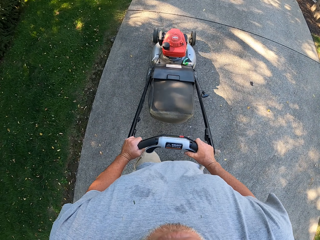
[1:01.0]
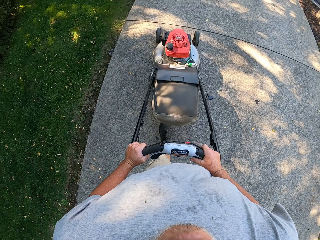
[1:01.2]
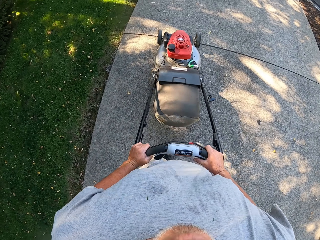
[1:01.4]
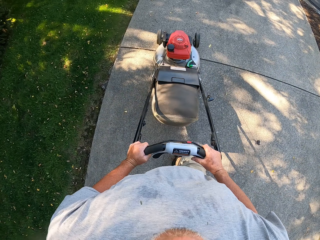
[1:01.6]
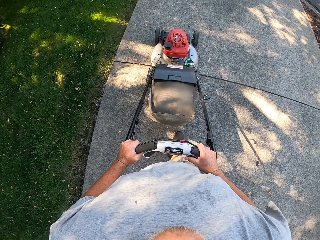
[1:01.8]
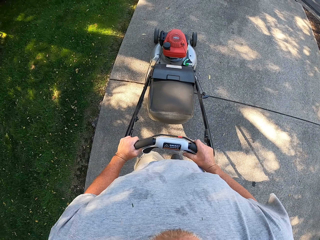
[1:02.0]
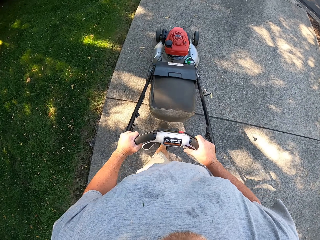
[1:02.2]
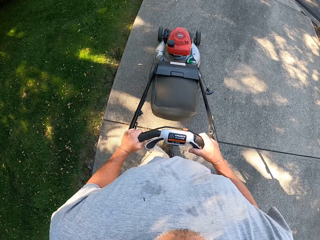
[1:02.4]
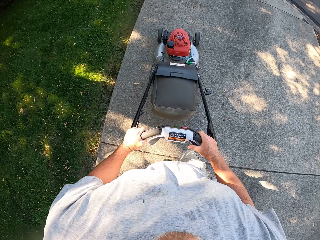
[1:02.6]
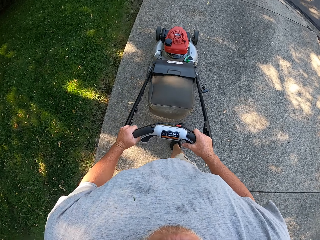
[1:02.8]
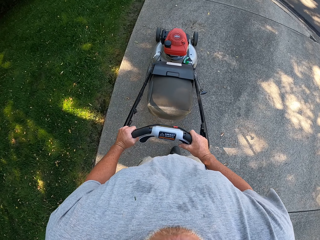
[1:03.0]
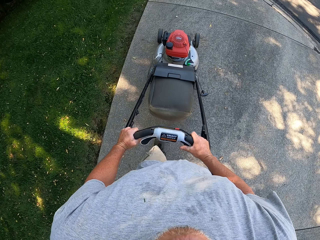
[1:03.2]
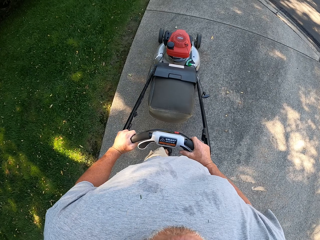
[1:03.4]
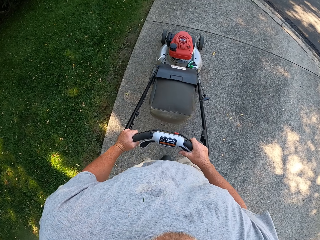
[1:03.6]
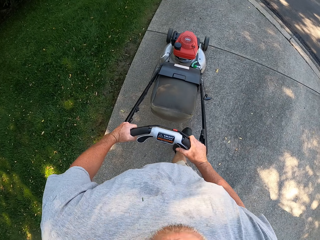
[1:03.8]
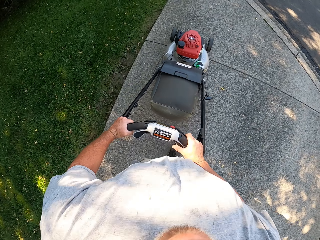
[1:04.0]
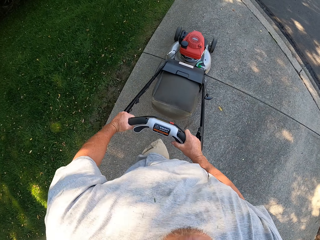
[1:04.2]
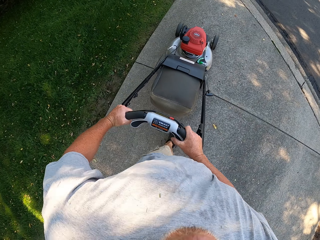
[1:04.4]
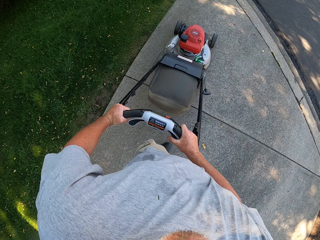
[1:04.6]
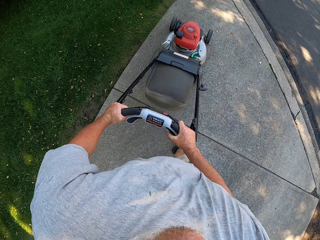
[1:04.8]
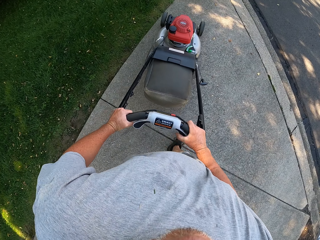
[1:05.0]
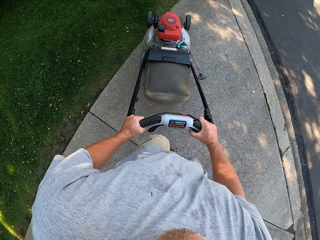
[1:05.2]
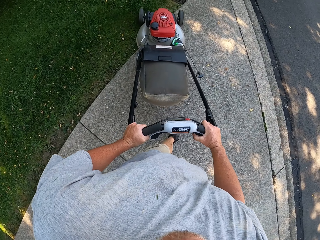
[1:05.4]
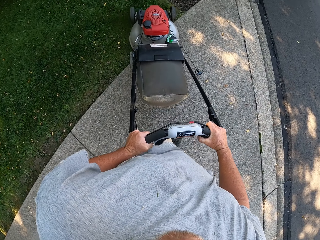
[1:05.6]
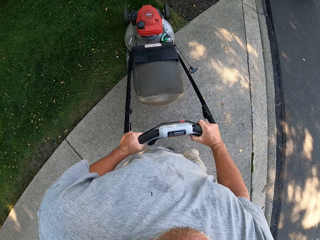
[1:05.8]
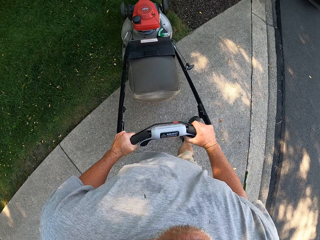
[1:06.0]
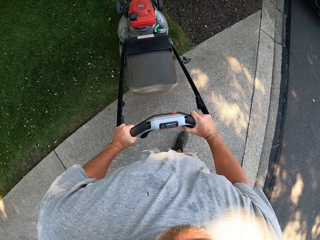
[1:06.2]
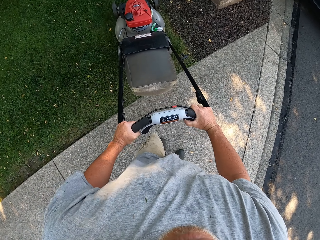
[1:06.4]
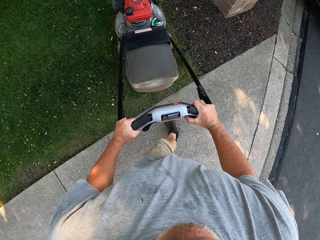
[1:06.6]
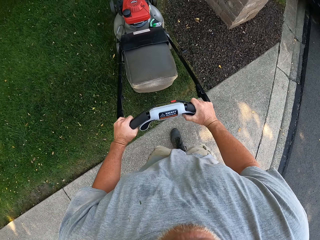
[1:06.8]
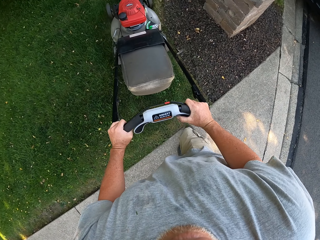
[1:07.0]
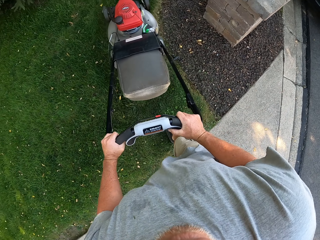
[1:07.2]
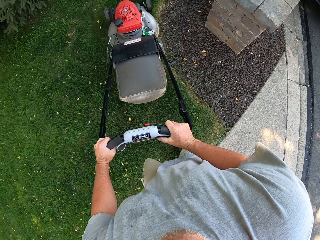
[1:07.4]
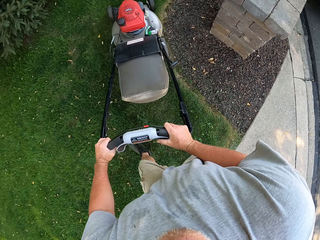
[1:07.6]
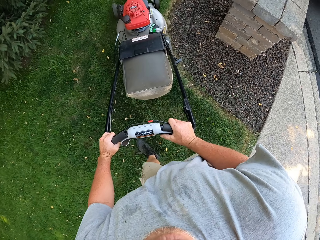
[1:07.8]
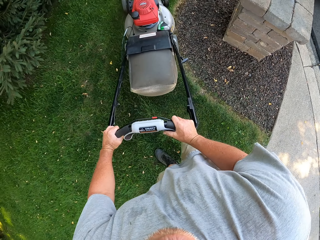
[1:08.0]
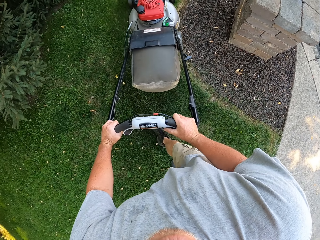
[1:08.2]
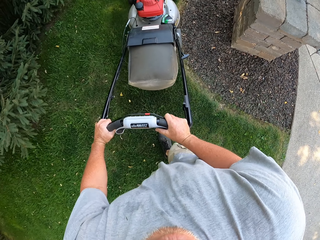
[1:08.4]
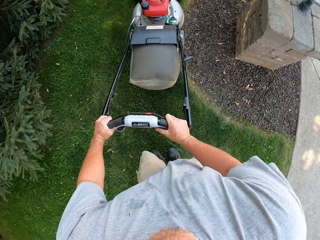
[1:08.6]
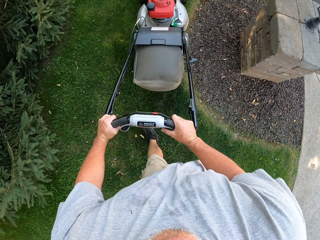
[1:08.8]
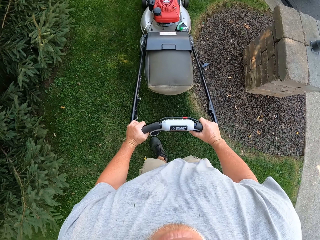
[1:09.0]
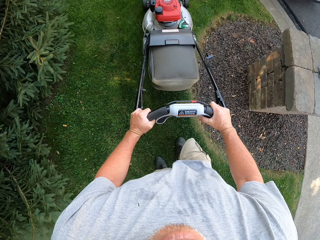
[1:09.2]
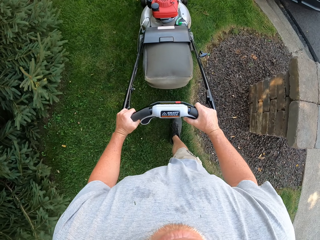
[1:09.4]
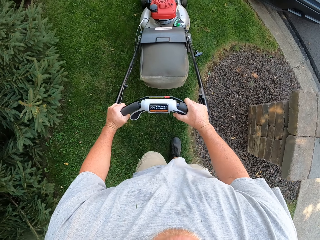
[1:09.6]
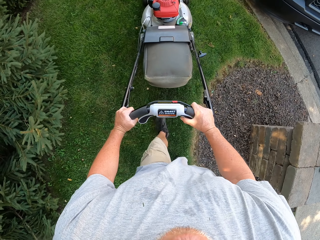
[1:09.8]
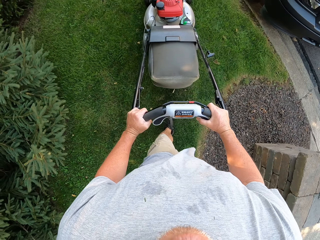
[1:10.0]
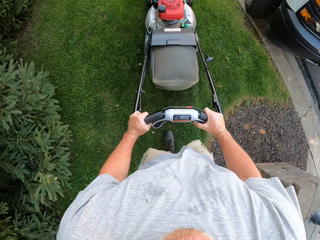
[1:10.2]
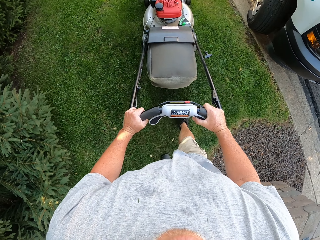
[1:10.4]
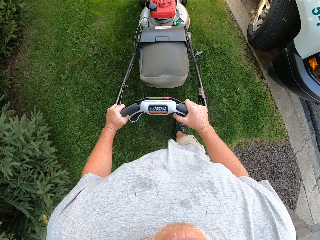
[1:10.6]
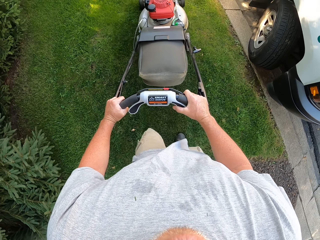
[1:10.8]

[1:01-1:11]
The camera wearer turns the lawn mower to the grass field. They cut the grass. They push the lawn mower forward.

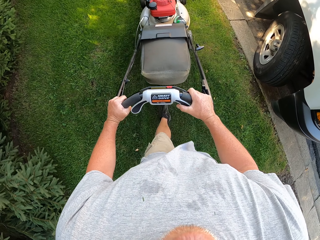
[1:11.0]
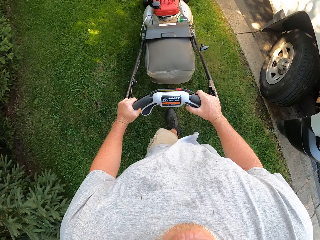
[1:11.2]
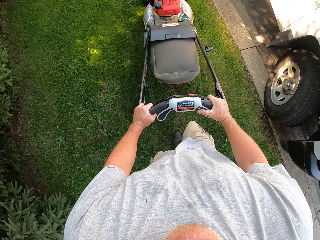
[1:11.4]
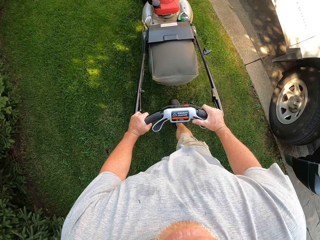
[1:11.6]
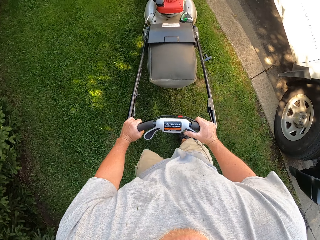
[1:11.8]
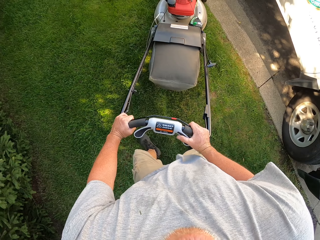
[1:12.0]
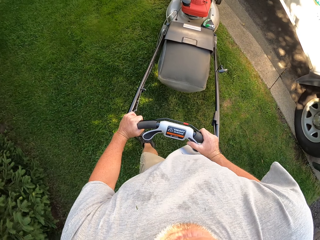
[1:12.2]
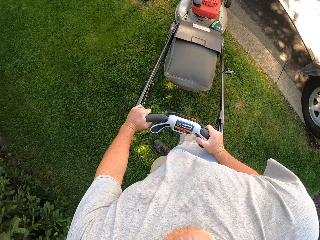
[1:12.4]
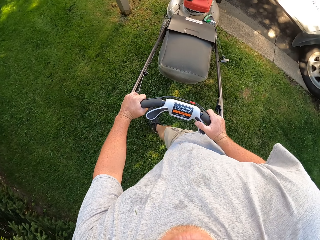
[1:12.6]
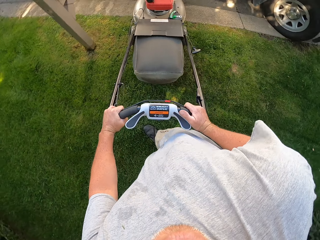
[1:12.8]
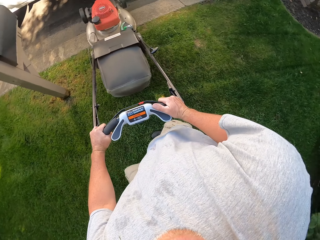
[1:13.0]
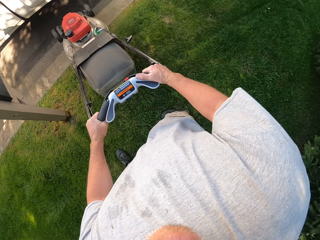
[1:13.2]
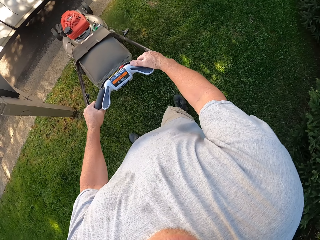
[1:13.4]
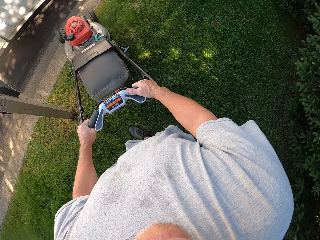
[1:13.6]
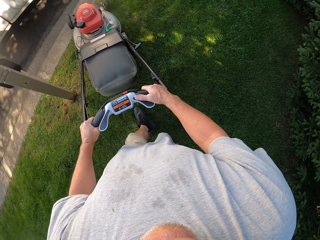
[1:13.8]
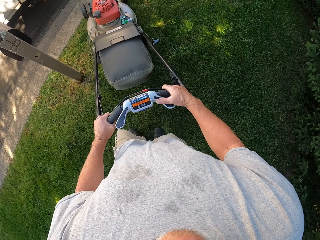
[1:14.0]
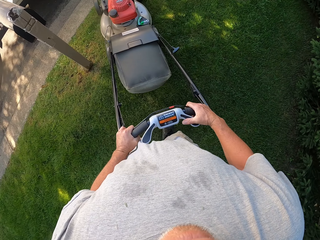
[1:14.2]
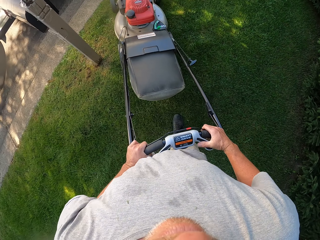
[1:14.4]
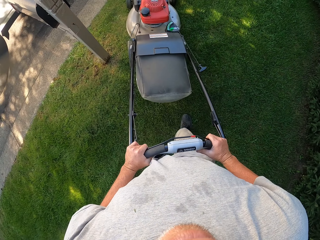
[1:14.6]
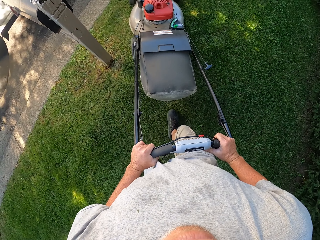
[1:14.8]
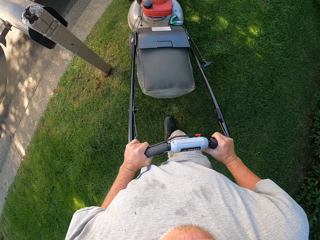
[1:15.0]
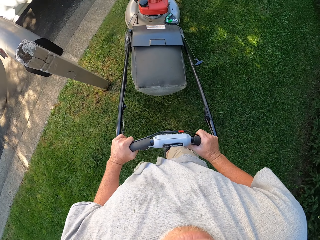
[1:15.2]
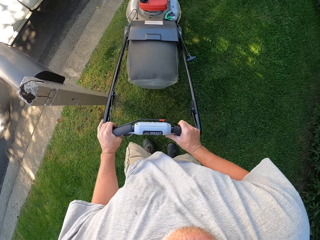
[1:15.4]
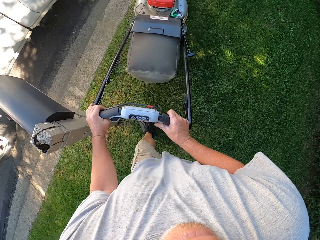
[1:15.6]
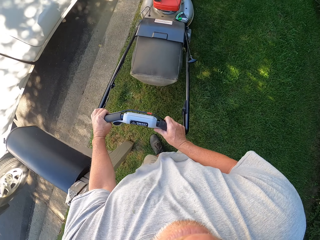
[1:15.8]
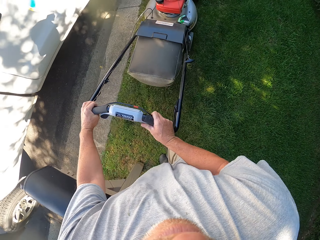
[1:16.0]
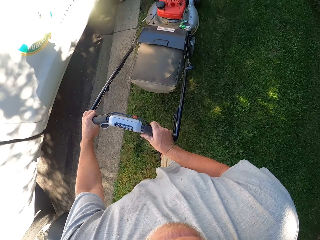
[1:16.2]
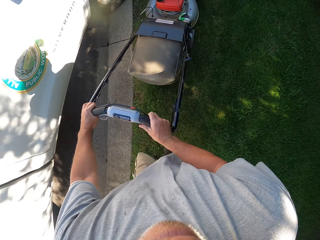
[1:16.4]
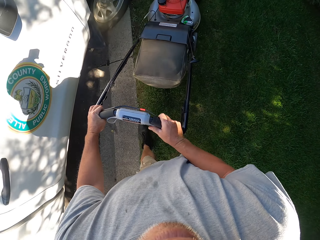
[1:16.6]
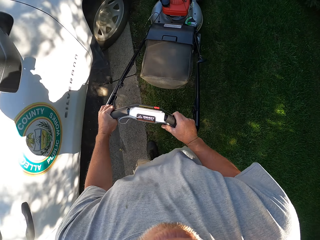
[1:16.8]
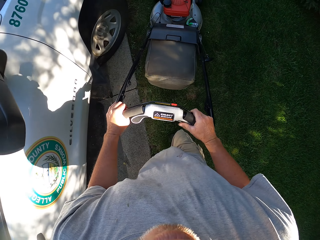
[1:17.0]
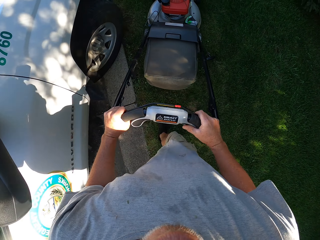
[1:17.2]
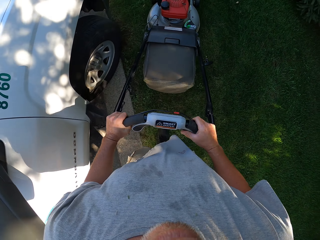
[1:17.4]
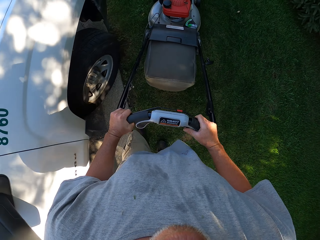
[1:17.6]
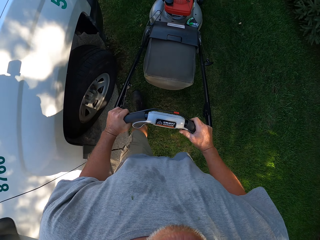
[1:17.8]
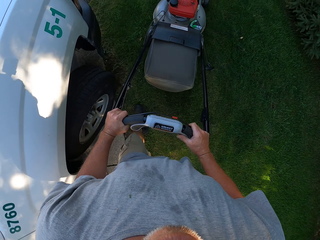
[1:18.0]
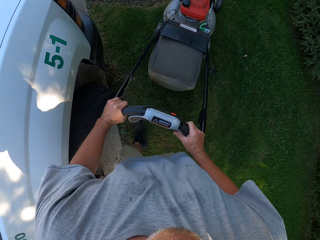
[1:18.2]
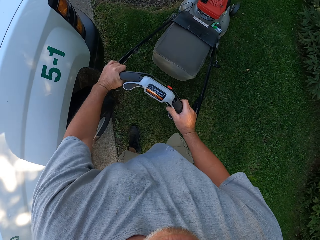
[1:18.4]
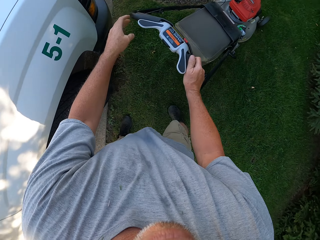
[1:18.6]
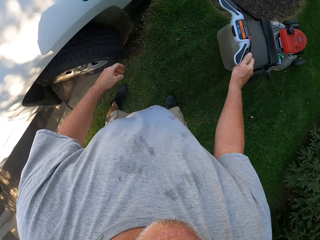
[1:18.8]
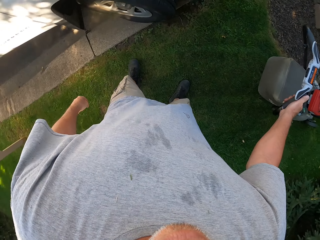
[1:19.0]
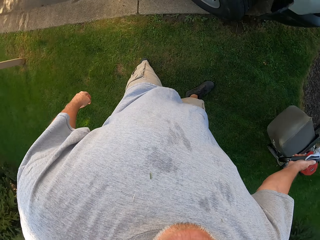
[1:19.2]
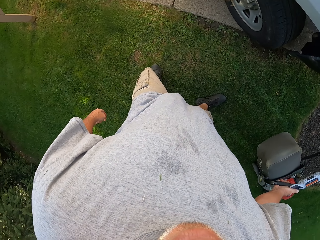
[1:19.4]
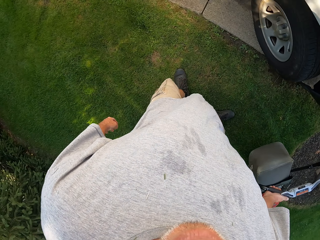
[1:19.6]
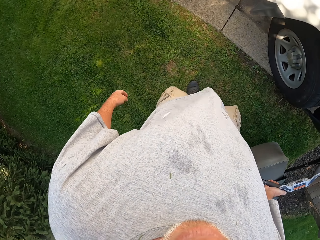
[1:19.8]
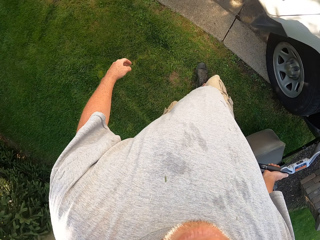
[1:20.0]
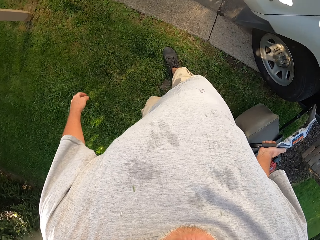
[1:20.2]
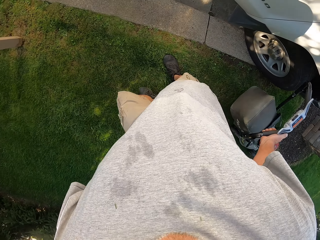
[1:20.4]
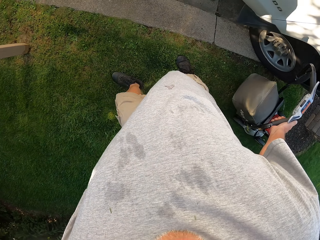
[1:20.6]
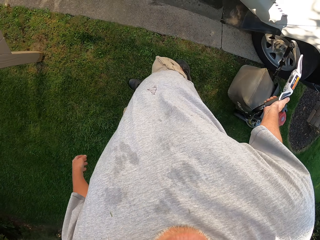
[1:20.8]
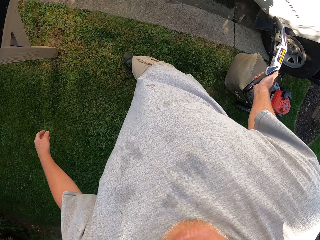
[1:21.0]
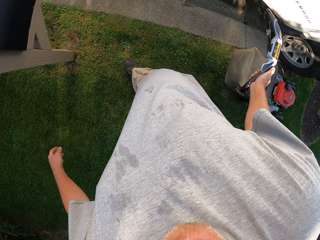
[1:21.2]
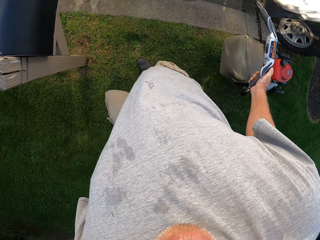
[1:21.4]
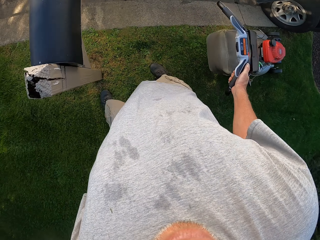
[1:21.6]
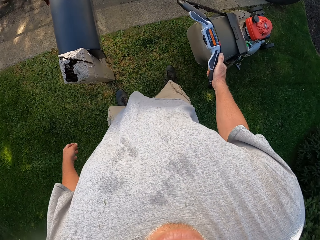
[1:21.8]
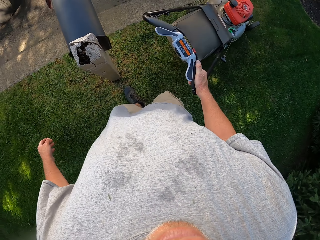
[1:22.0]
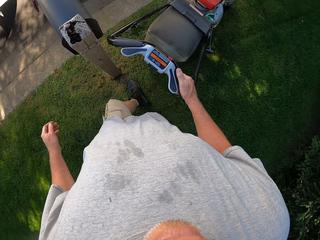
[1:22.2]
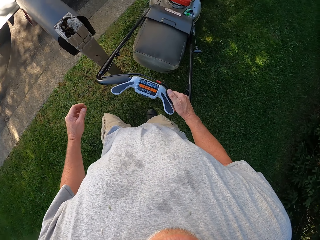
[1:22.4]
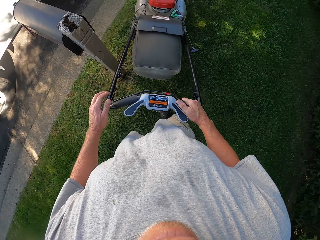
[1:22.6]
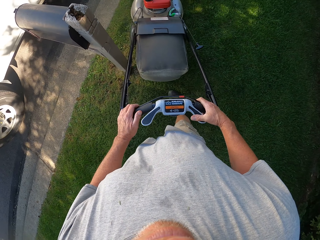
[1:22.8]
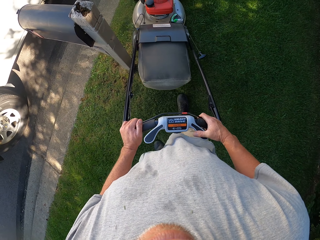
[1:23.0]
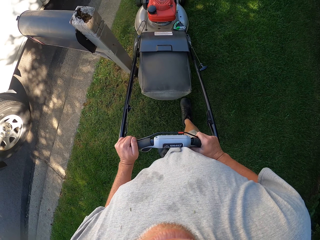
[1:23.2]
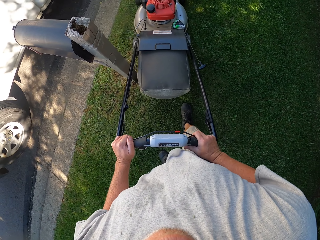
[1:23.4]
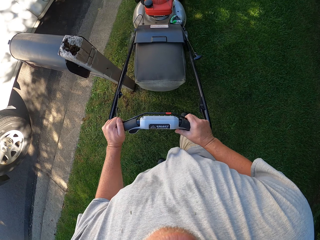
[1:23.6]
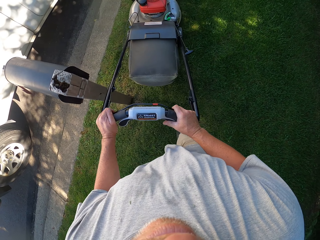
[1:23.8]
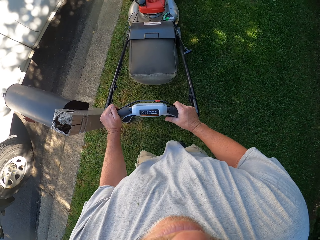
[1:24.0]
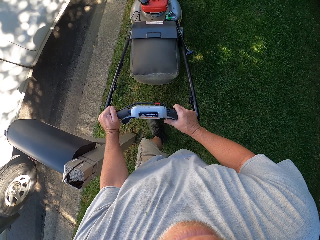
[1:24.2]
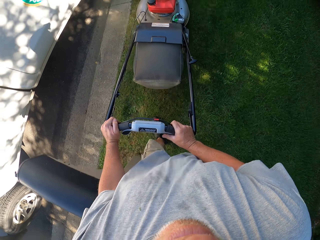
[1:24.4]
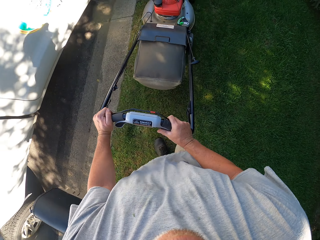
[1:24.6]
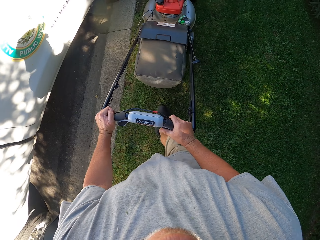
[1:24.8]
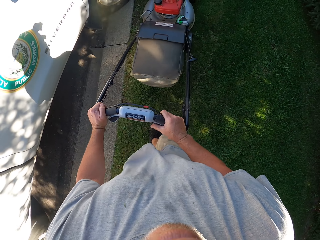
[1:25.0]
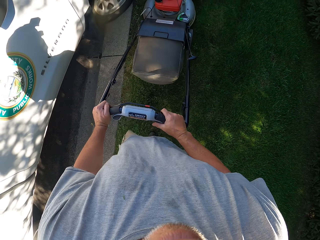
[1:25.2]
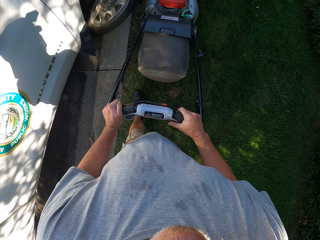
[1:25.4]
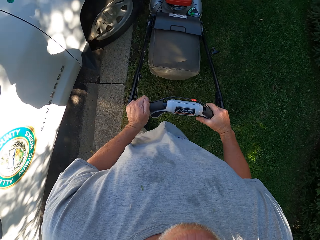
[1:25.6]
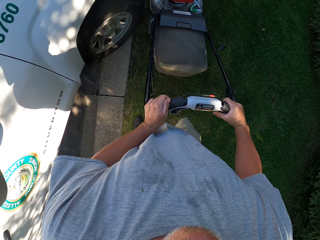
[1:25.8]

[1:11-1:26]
The camera wearer turns the lawn mower right. They pull the lawn mower backwards. They push the lawn mower forward. They pull the lawn mower backwards. They push the lawn mower forward.
